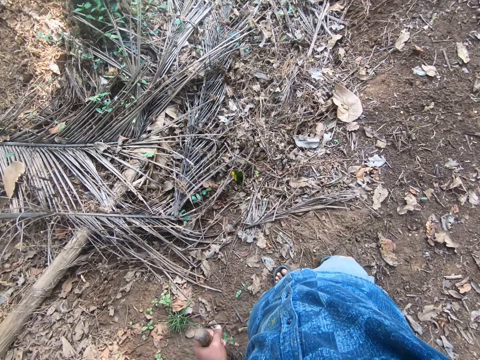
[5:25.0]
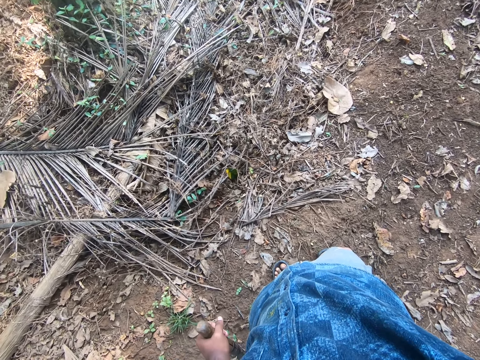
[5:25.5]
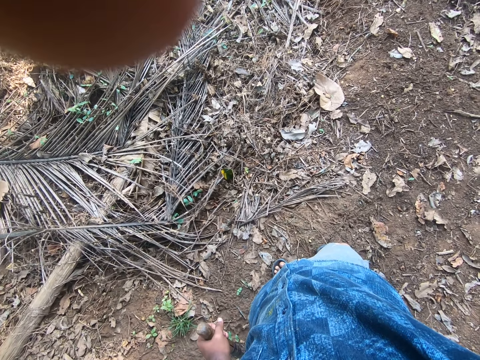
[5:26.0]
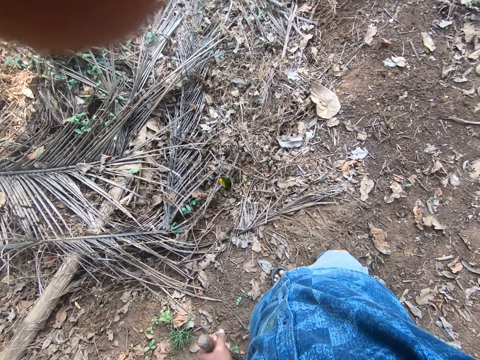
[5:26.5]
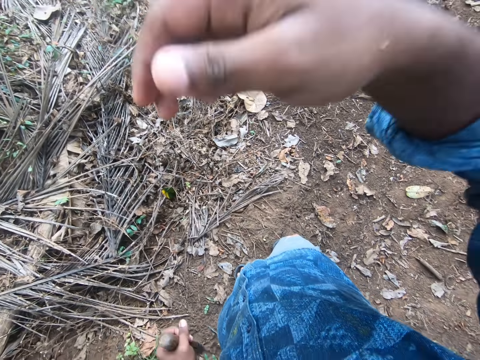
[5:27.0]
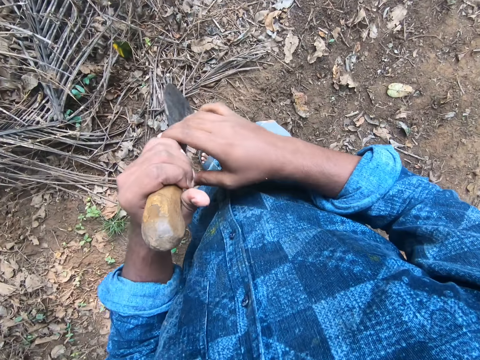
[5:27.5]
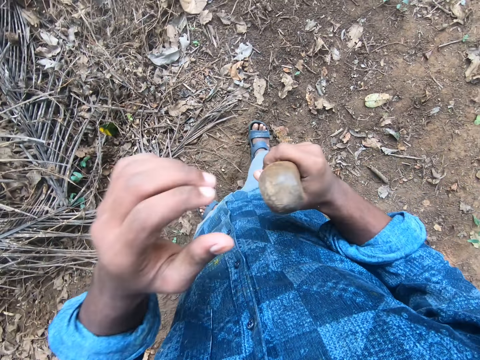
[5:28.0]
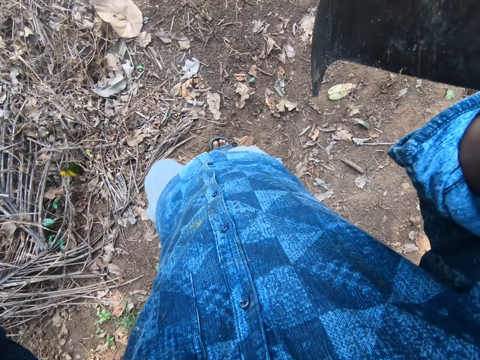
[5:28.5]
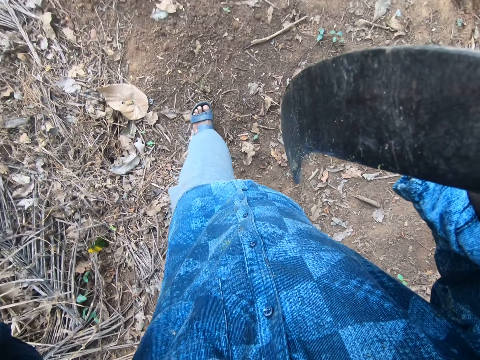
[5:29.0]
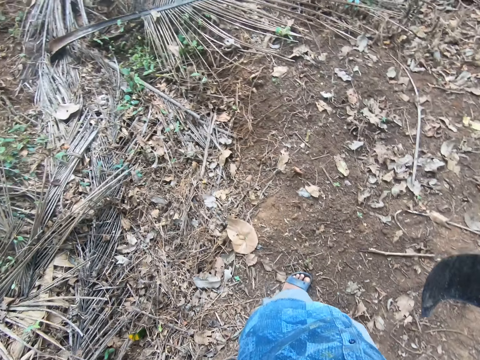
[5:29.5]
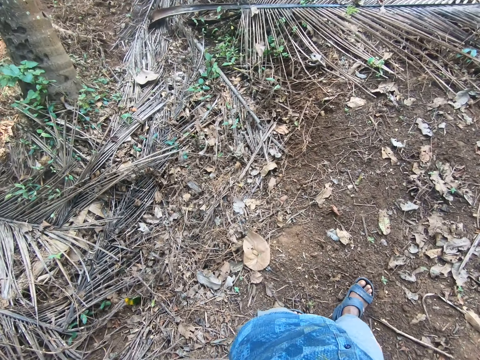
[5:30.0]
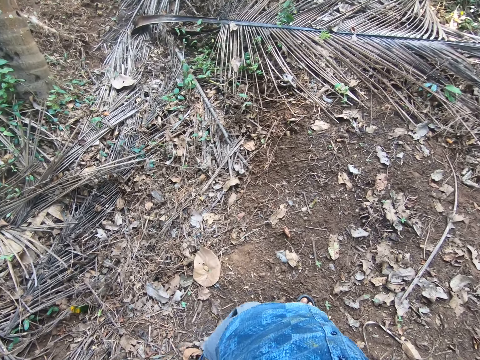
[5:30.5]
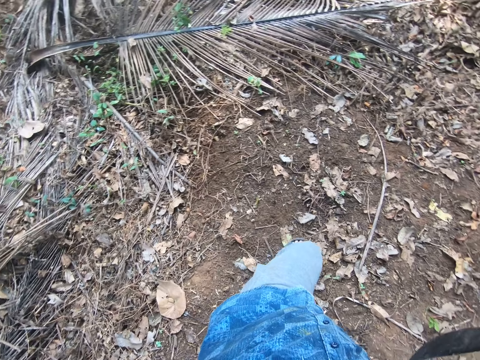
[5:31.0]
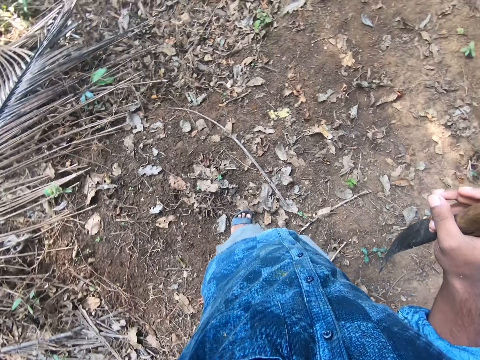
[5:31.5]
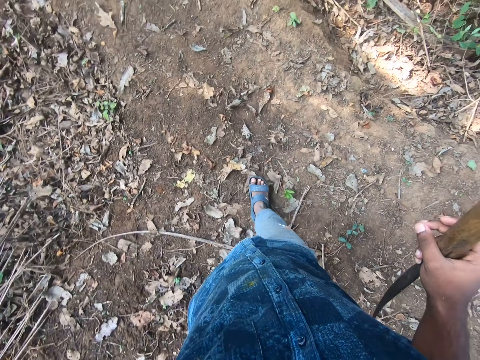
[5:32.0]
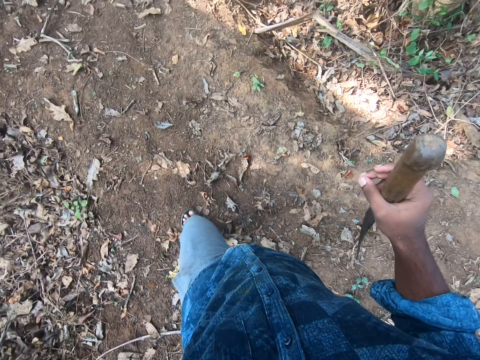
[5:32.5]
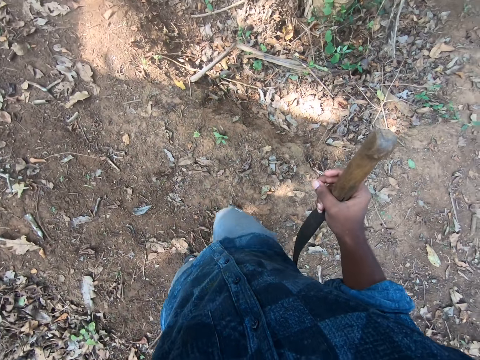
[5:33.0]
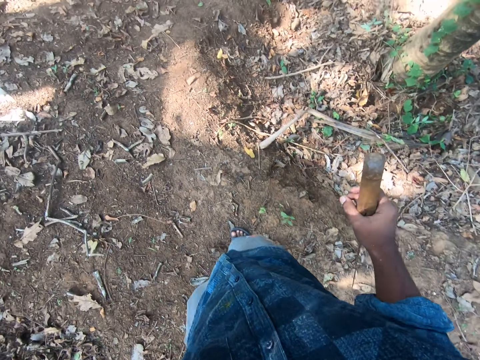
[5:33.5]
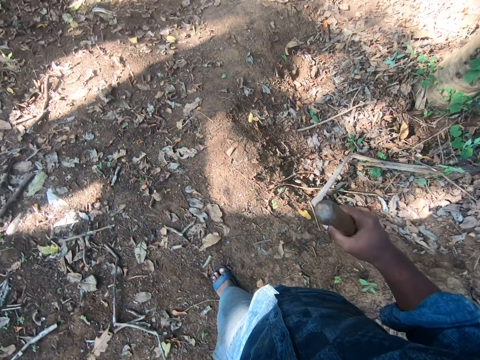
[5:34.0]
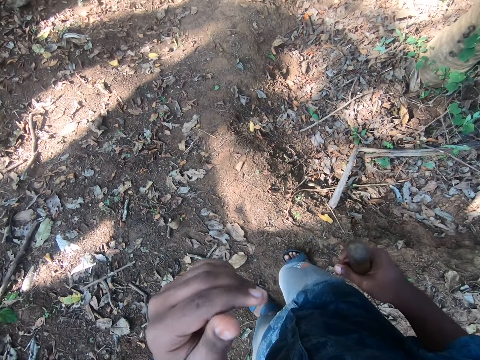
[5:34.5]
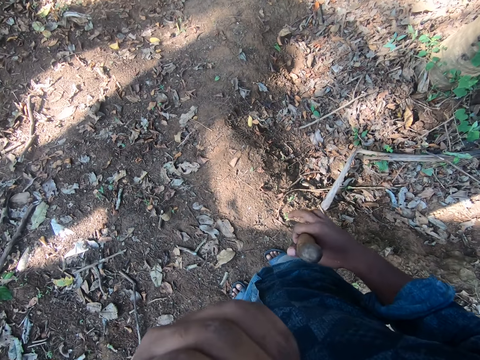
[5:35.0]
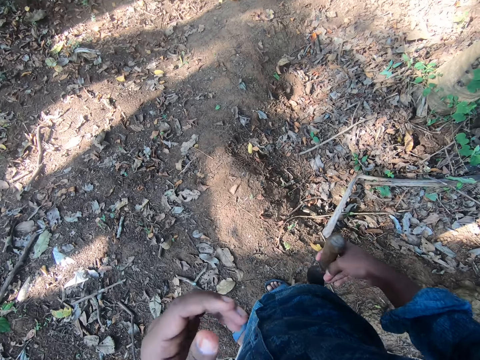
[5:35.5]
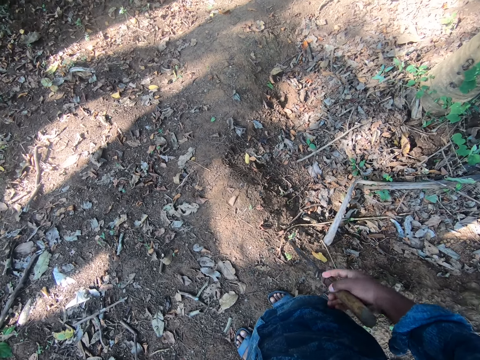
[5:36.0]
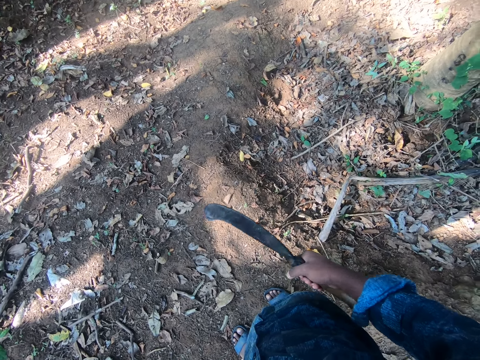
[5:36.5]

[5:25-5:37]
The camera wearer passes the sickle from his left hand to his right hand. He holds the sickle tool with the right hand. He raises both hands.

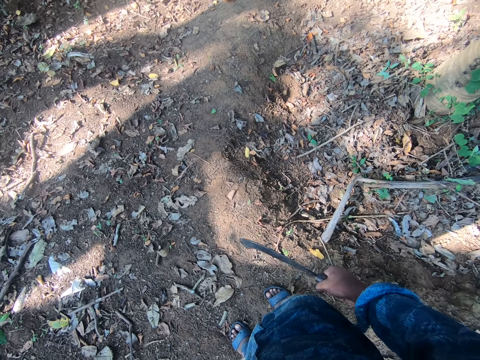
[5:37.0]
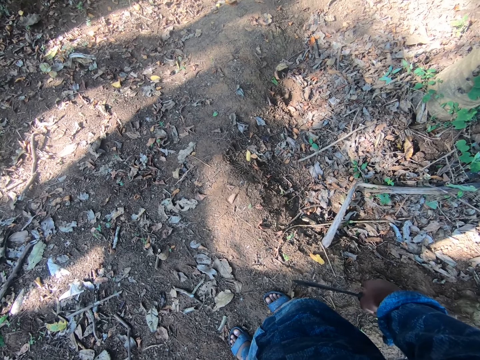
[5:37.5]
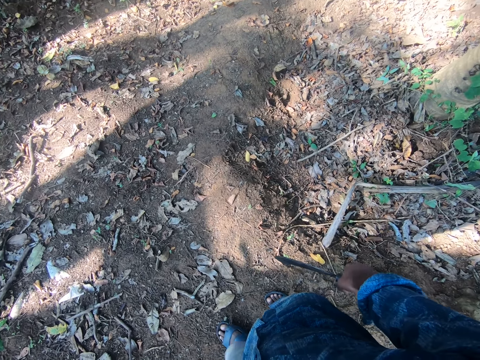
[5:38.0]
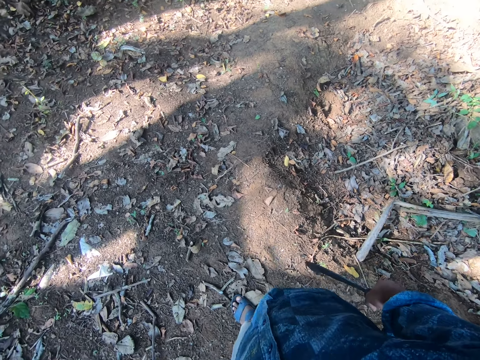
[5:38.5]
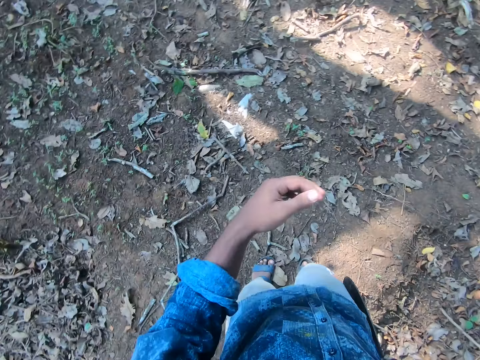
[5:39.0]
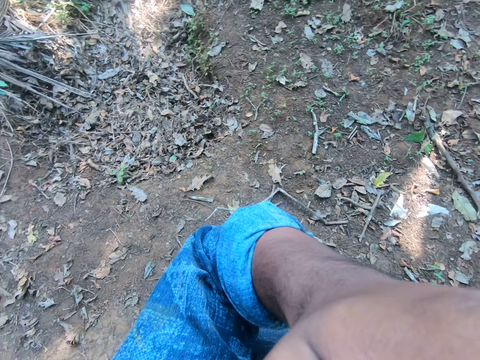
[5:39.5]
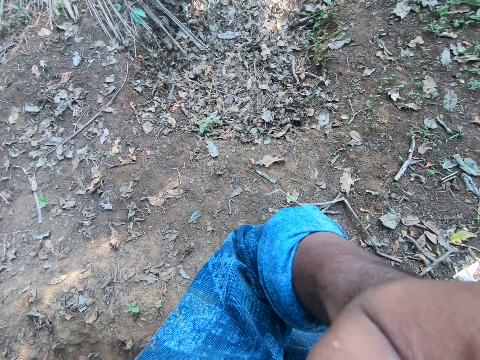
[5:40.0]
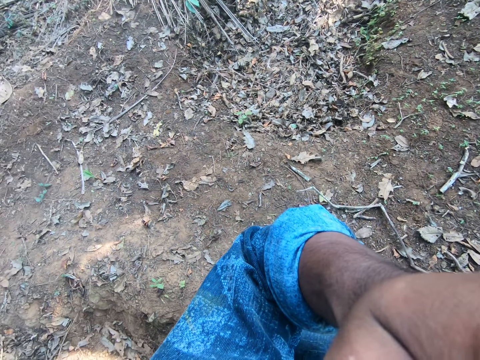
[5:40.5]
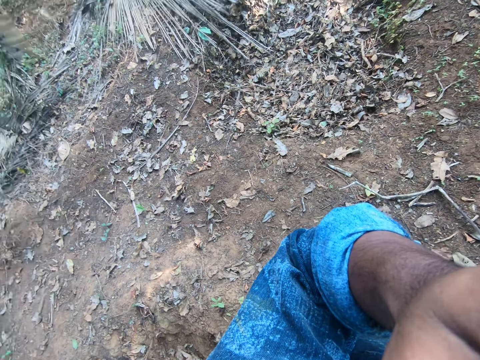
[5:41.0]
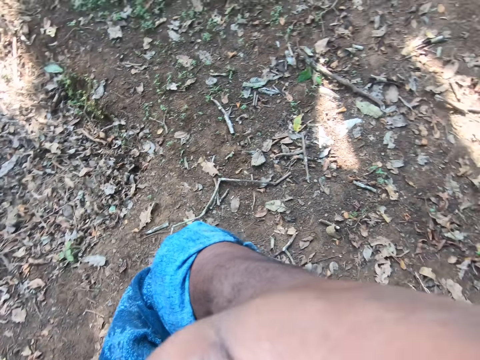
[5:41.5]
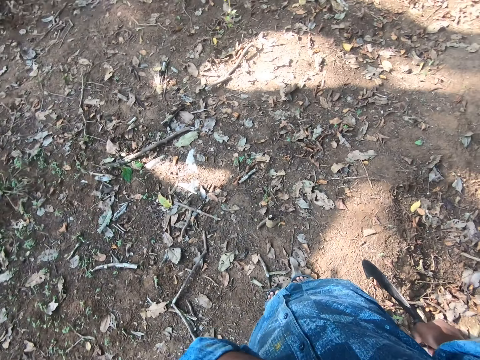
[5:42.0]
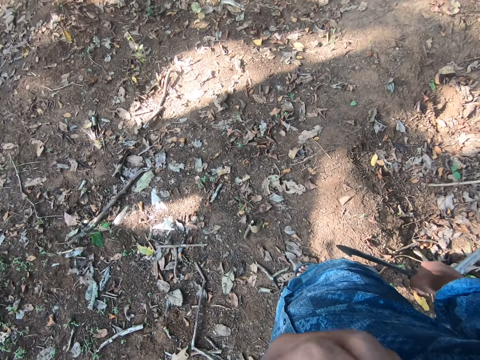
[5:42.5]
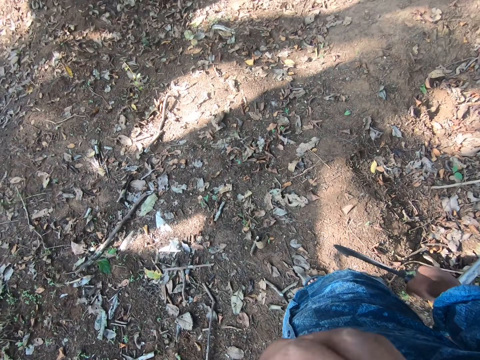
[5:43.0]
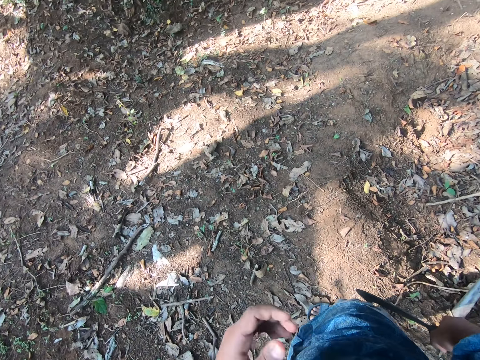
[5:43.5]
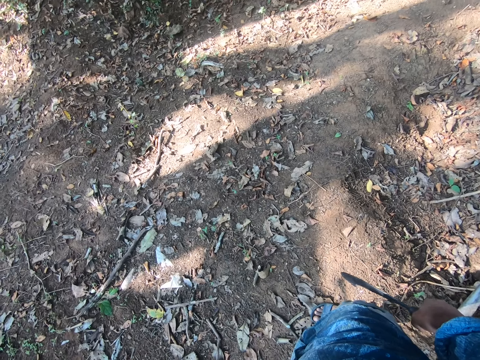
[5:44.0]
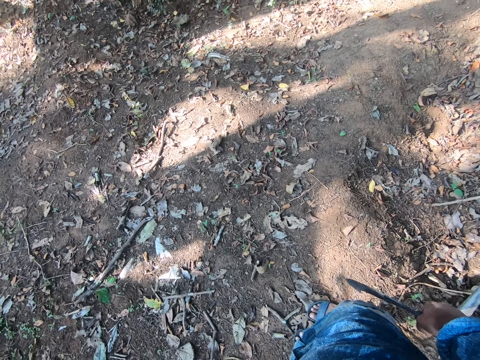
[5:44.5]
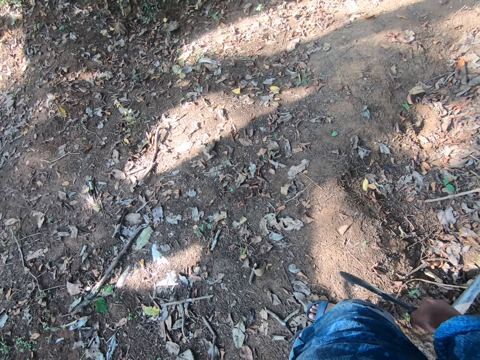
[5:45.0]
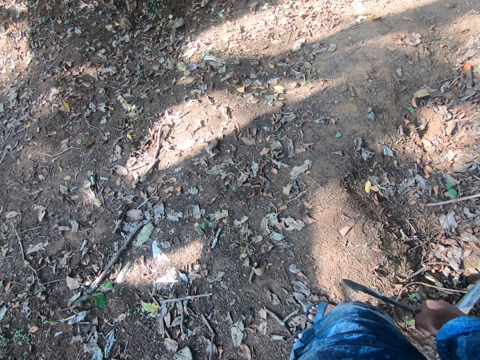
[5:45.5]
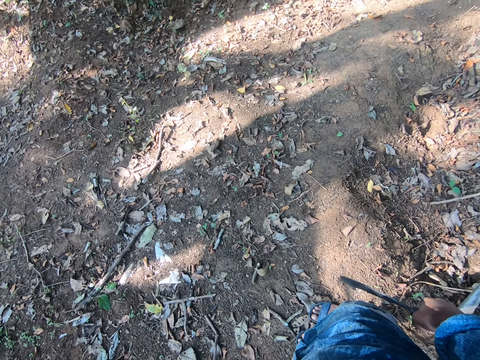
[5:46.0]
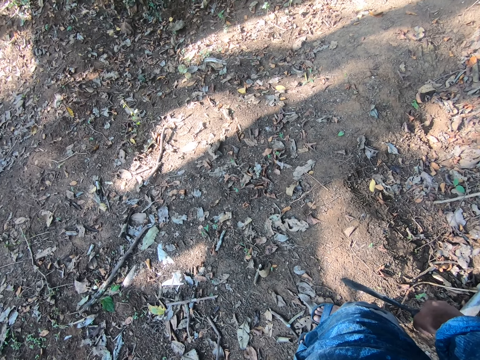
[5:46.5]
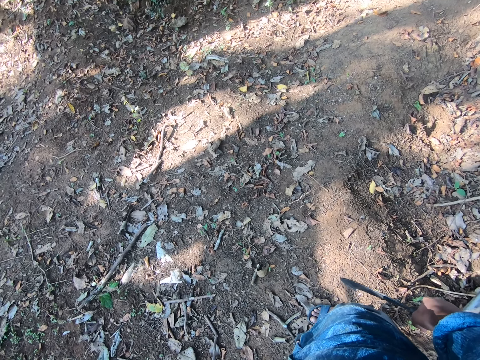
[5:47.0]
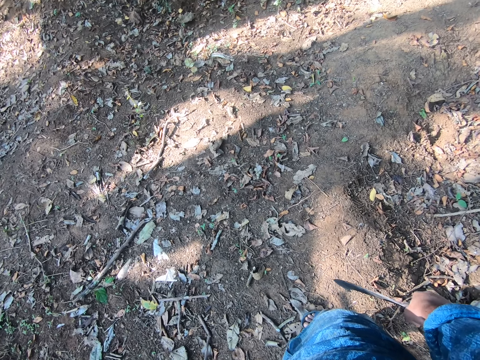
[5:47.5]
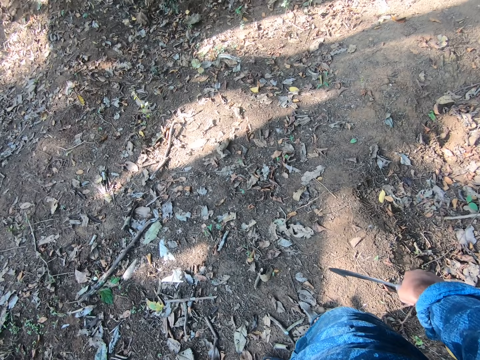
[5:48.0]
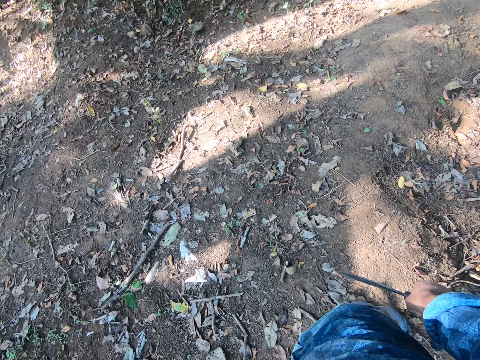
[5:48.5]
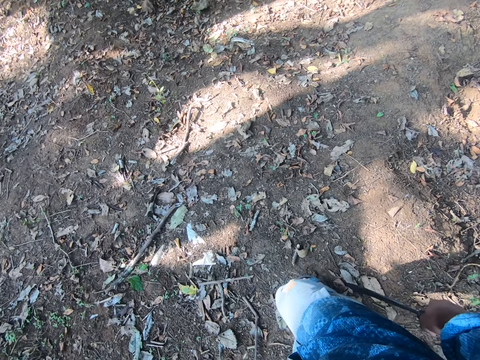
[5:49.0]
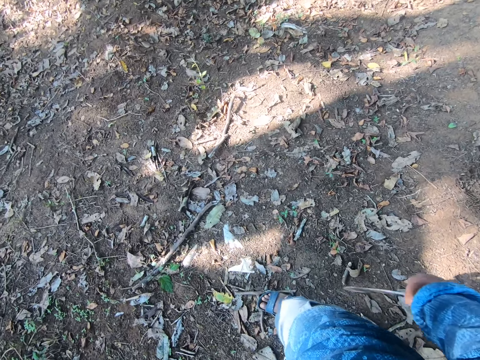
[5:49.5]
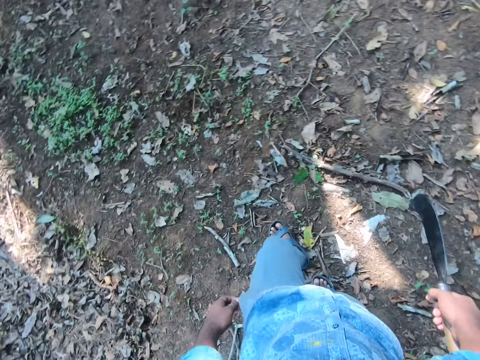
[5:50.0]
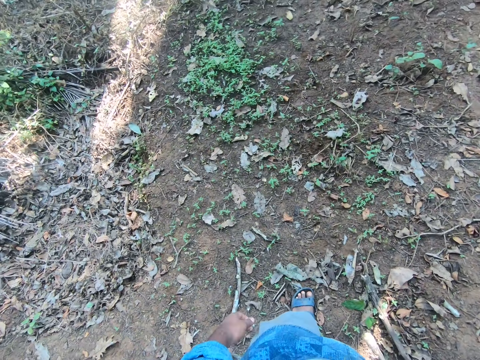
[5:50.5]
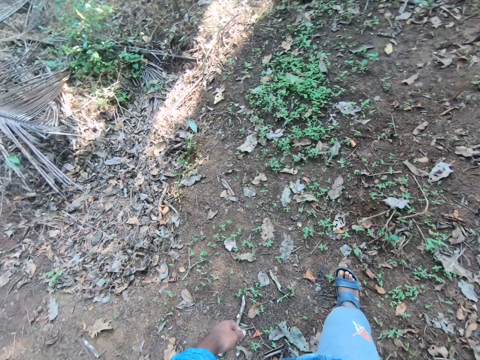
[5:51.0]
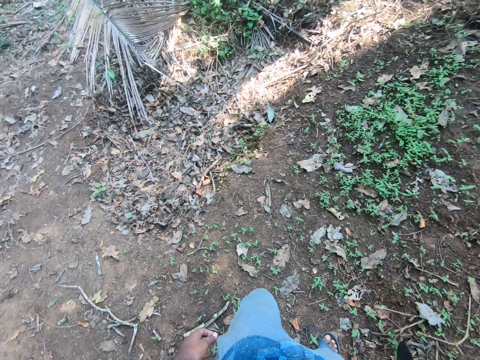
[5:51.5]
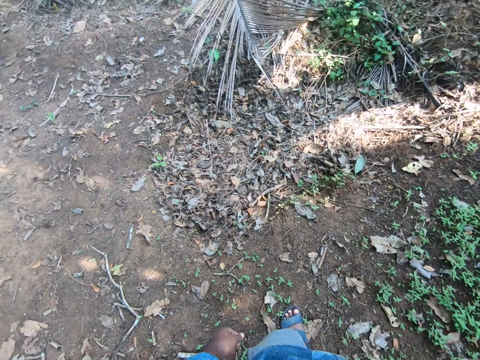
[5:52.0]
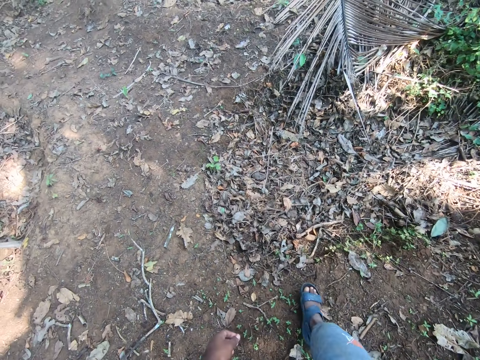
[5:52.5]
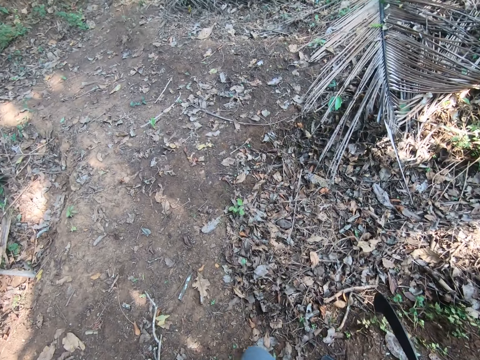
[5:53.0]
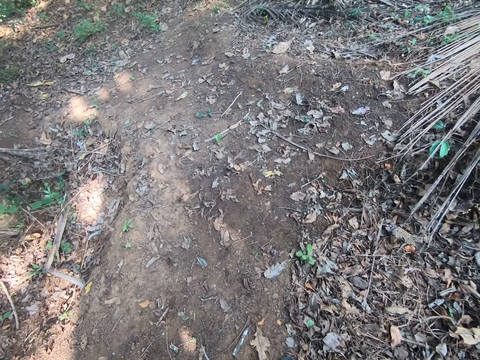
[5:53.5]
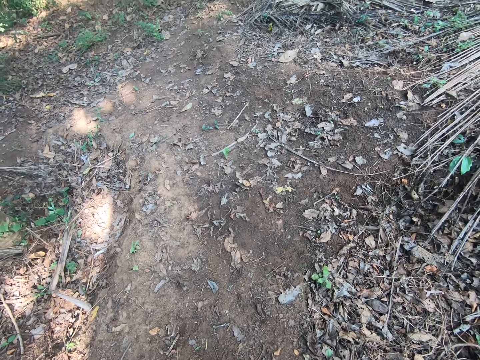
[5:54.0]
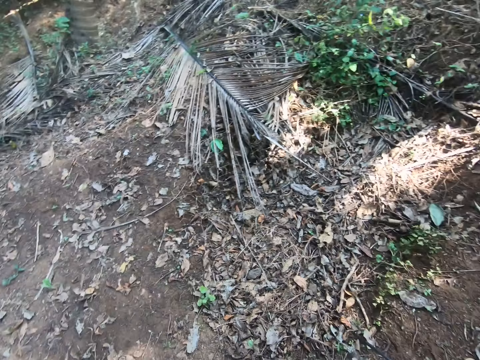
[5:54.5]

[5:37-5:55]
The camera wearer raises his left hand. He looks around the garden. He walks across the farm with the sickle in his right hand.
